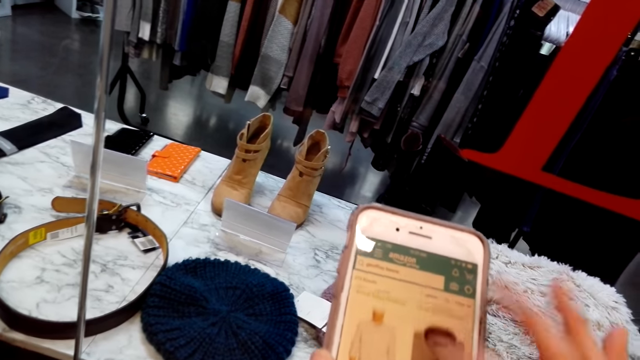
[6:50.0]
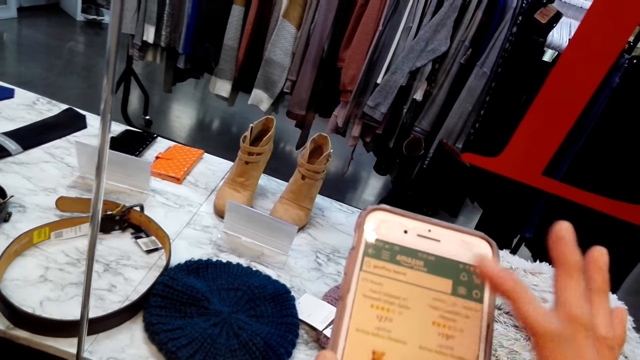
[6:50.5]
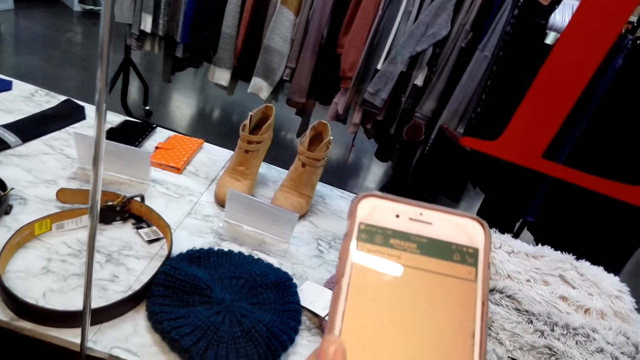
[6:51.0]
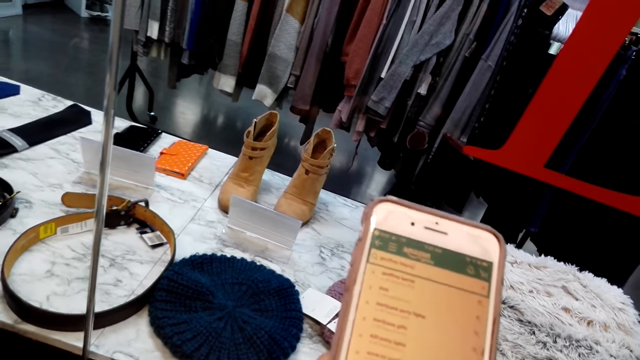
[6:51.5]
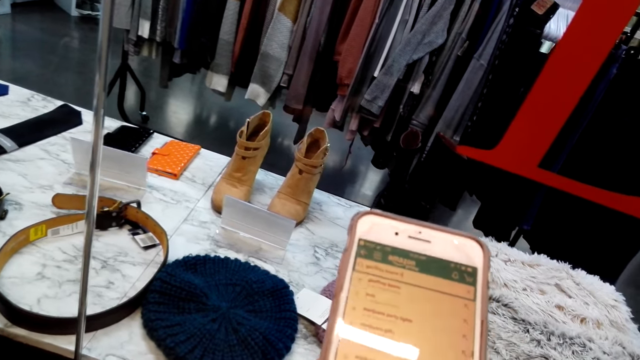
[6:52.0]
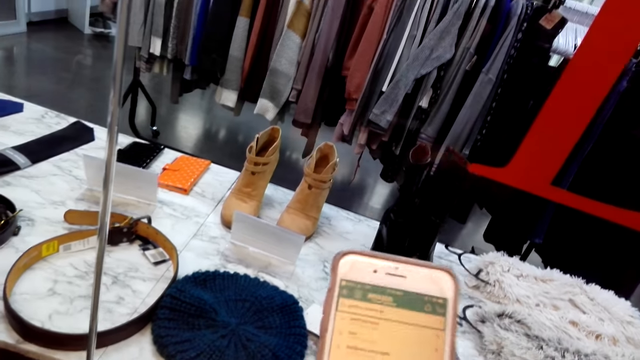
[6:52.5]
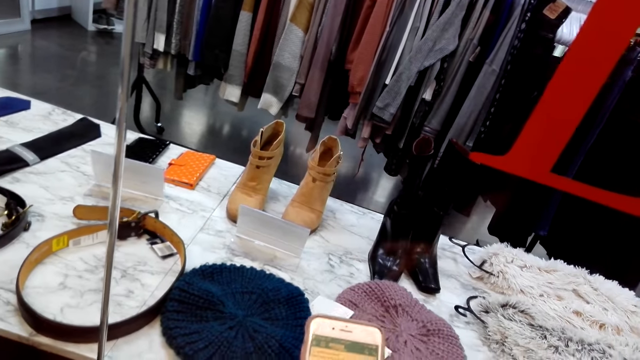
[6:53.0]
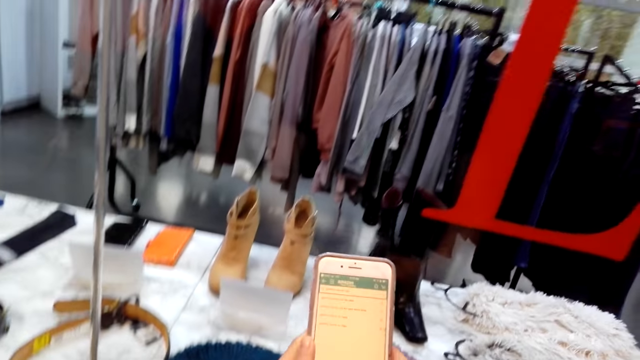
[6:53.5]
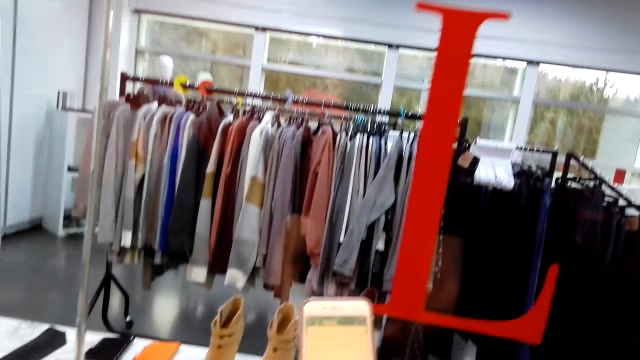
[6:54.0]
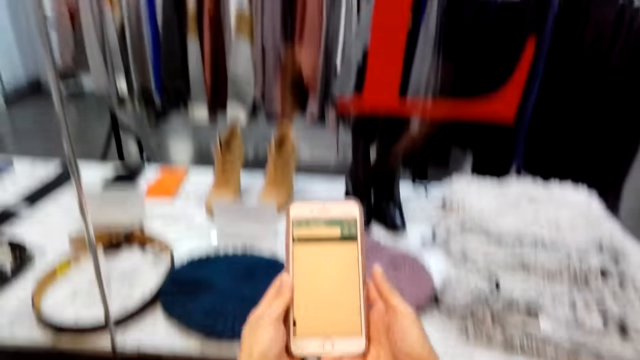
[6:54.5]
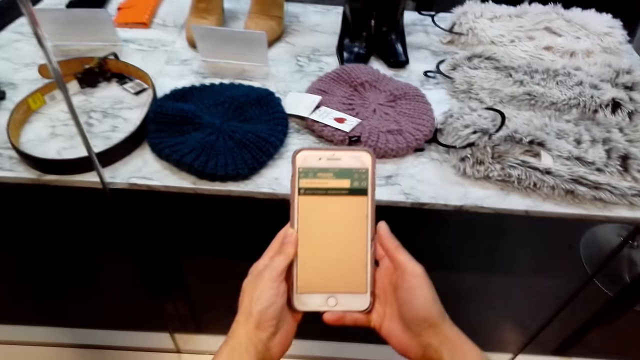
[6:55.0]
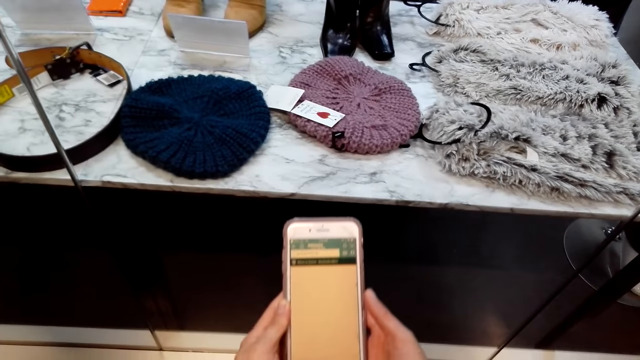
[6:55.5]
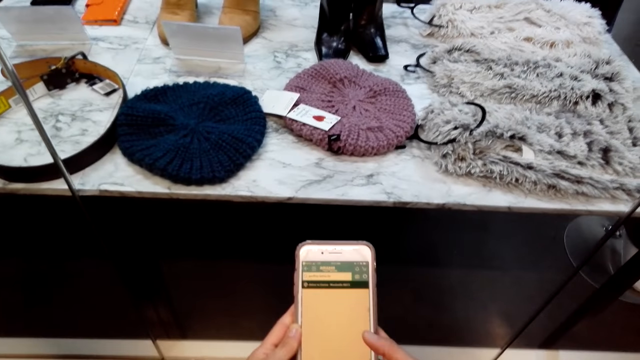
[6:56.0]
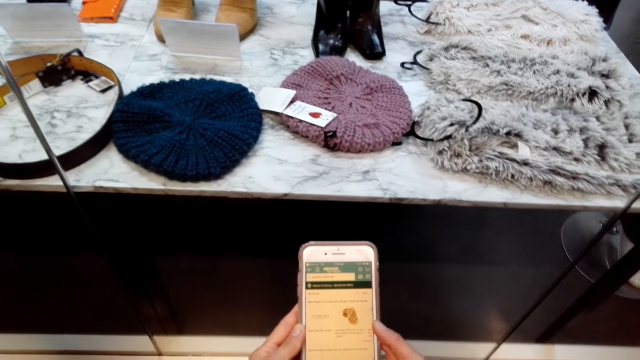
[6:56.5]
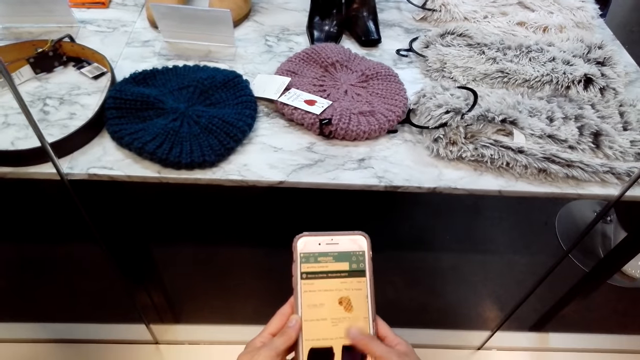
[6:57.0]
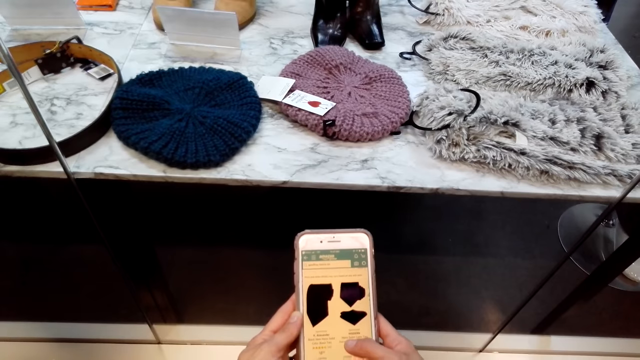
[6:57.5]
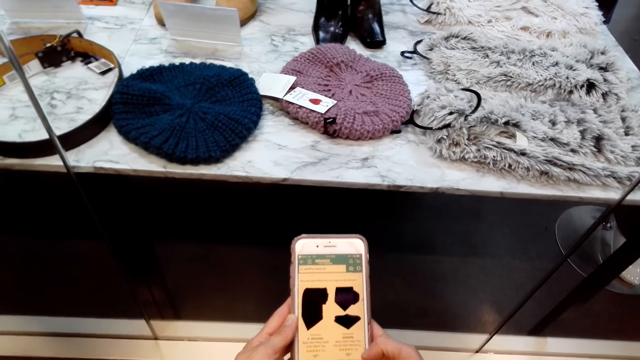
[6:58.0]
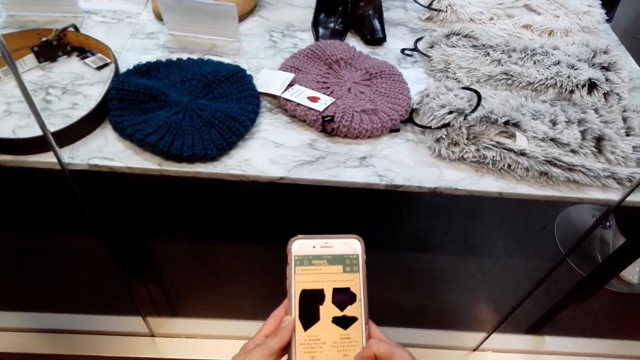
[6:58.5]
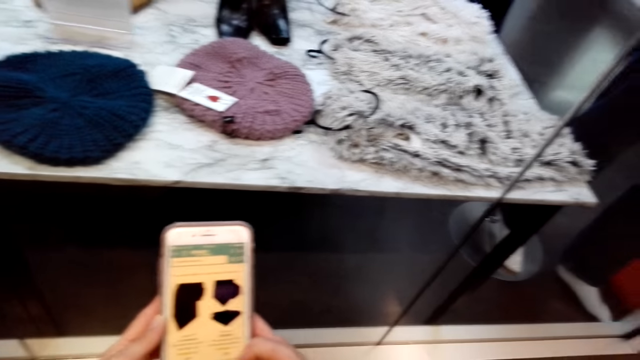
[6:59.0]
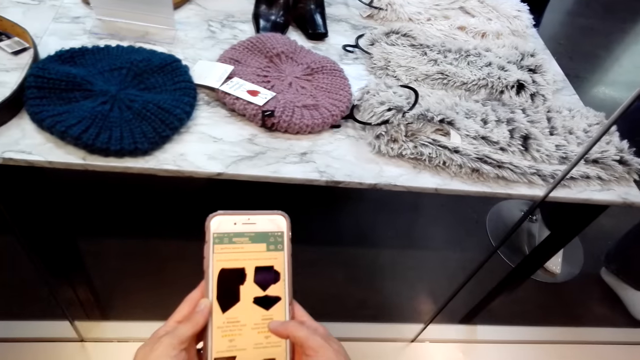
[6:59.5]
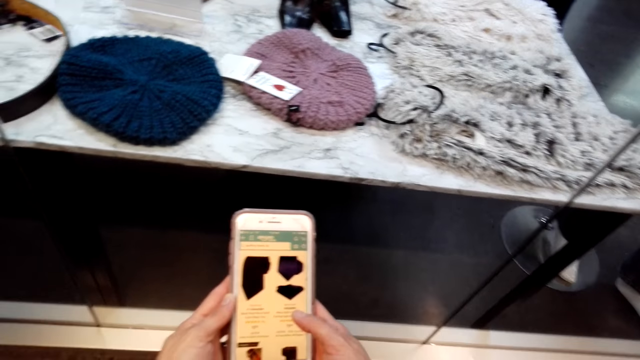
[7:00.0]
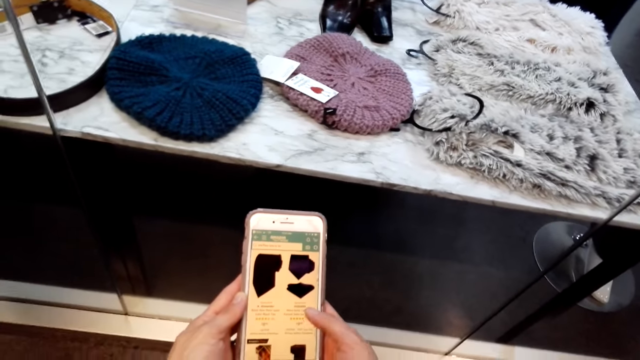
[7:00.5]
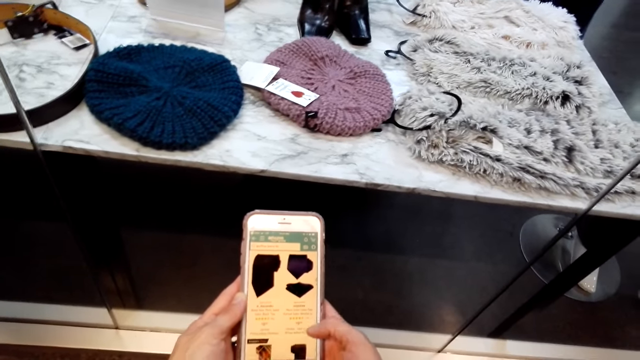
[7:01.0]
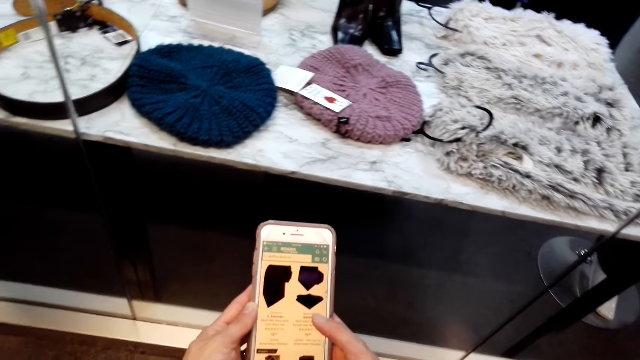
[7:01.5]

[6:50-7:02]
The camera wearer speaks. They lift the phone. They bend forward. A woman speaks.

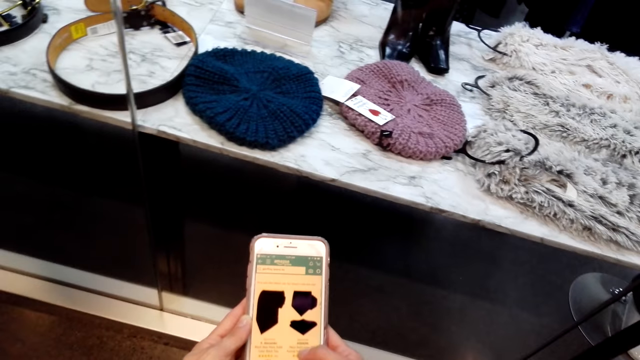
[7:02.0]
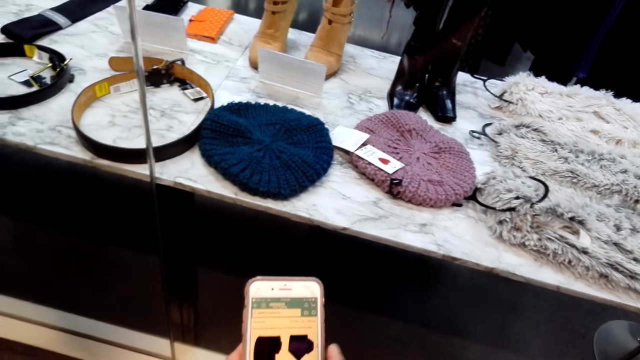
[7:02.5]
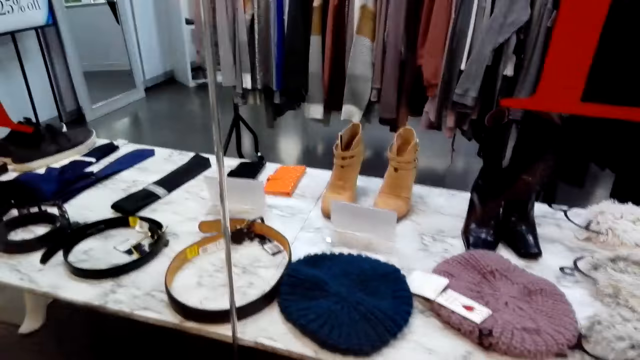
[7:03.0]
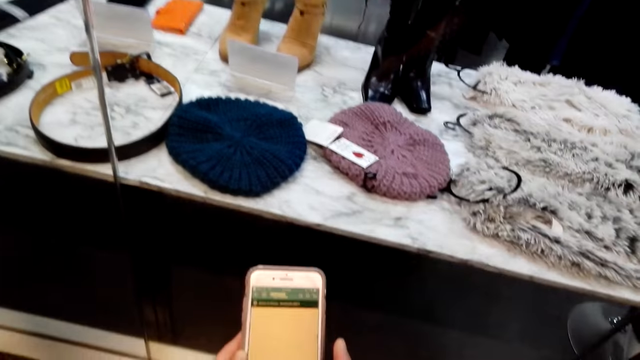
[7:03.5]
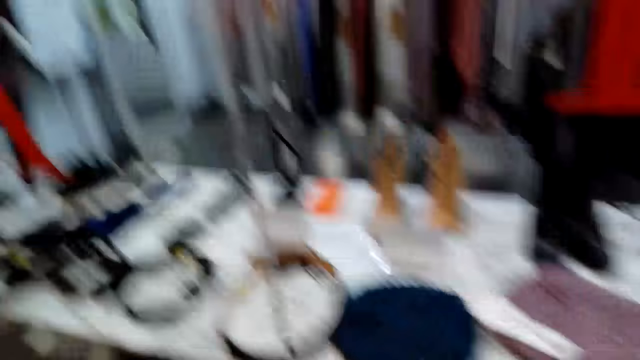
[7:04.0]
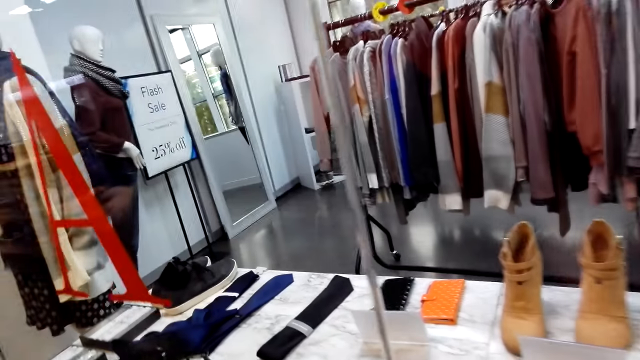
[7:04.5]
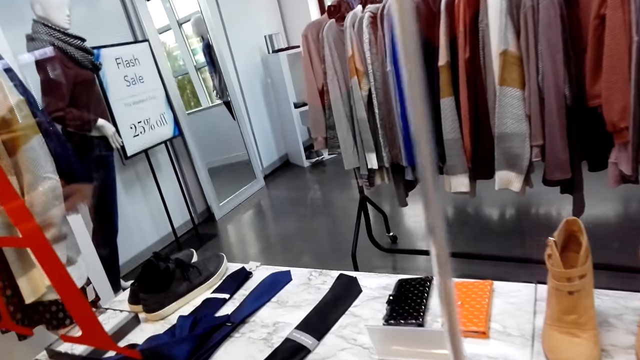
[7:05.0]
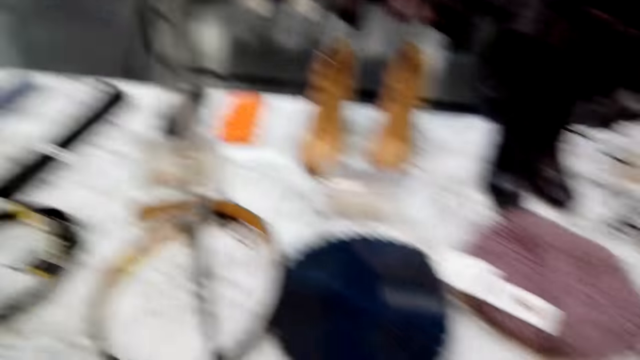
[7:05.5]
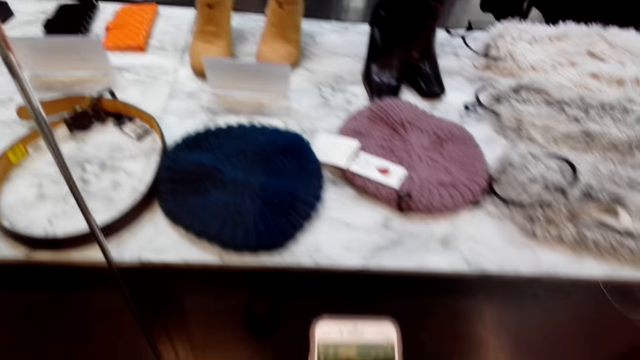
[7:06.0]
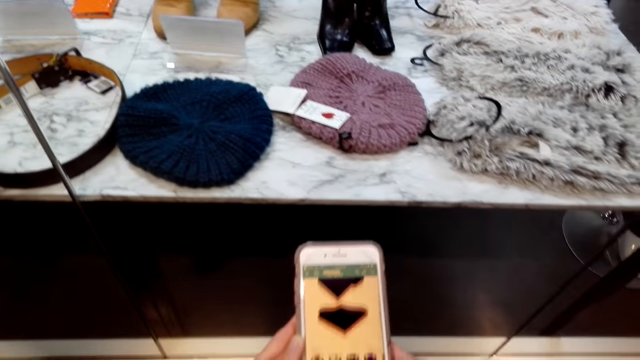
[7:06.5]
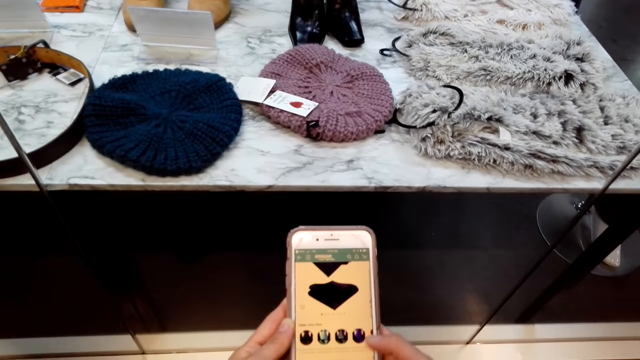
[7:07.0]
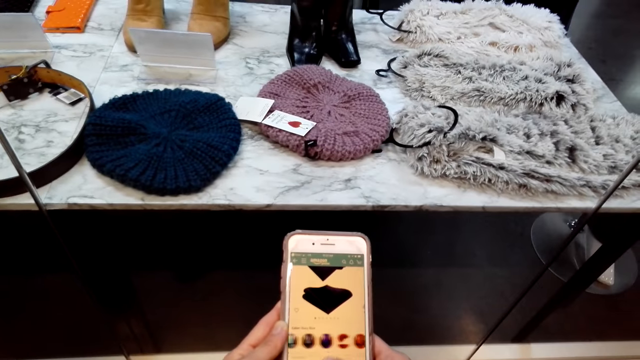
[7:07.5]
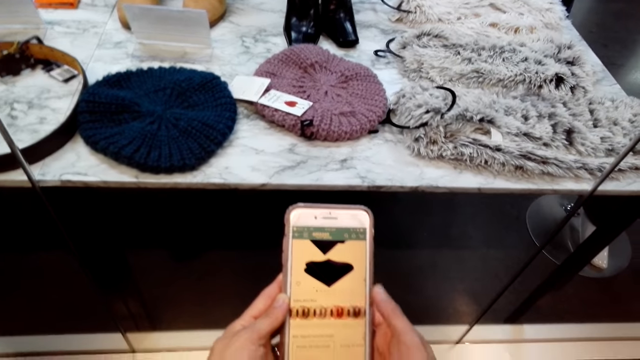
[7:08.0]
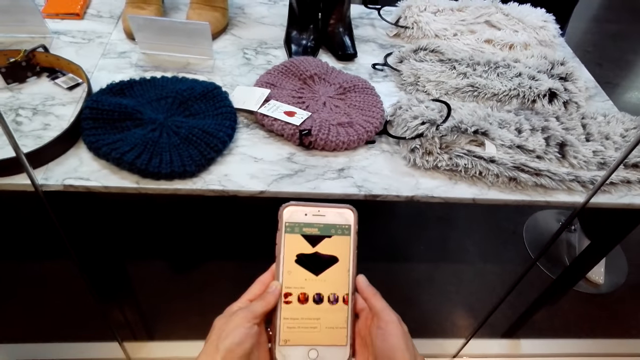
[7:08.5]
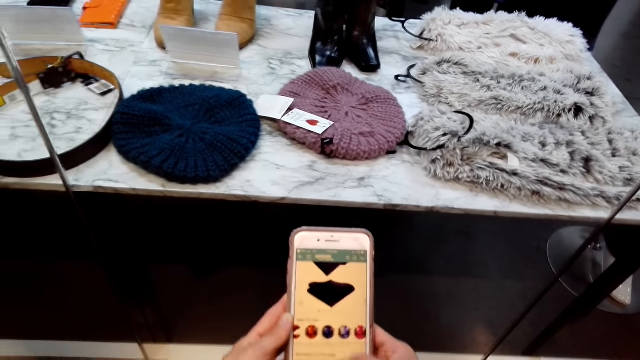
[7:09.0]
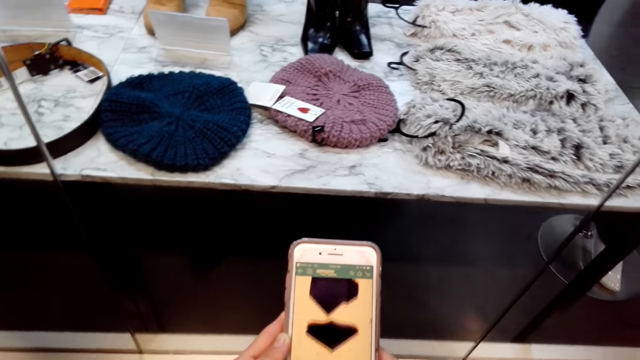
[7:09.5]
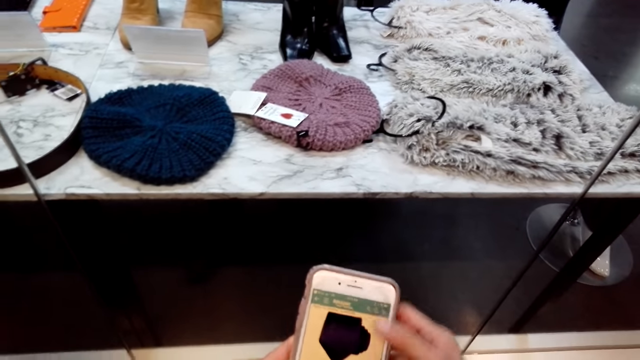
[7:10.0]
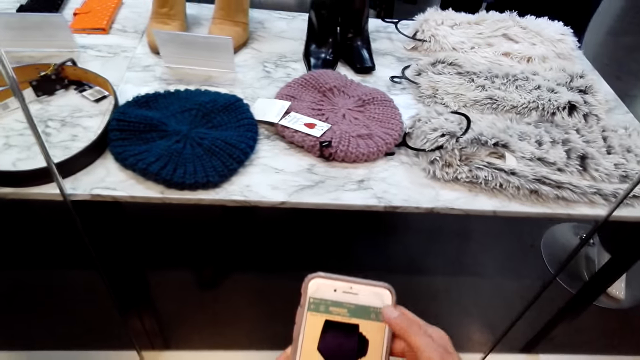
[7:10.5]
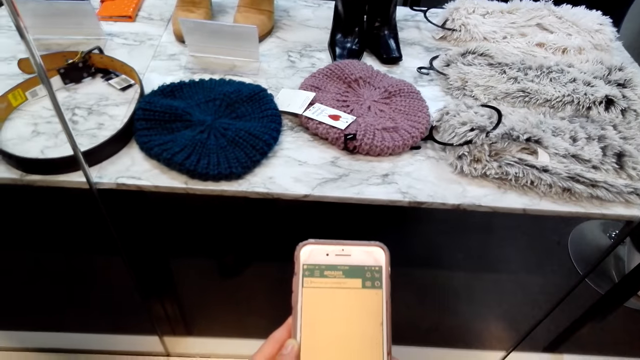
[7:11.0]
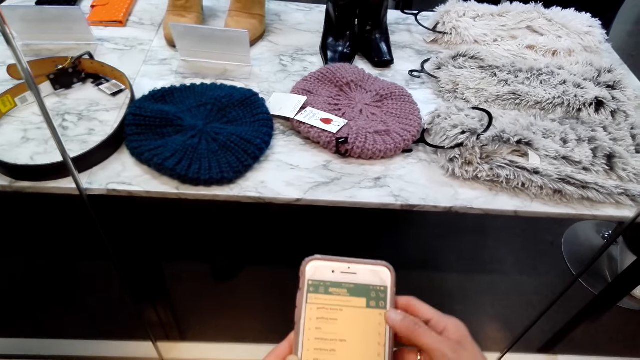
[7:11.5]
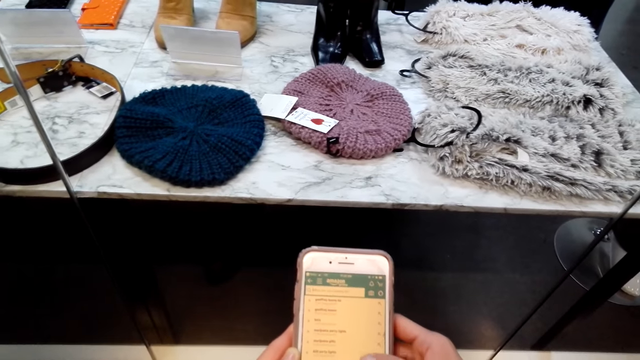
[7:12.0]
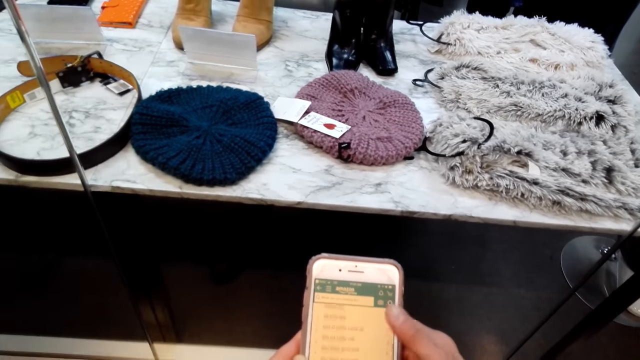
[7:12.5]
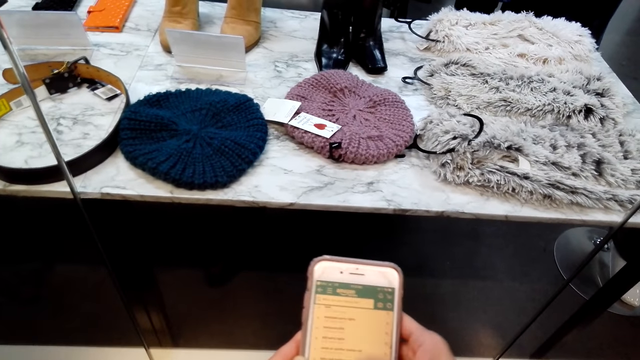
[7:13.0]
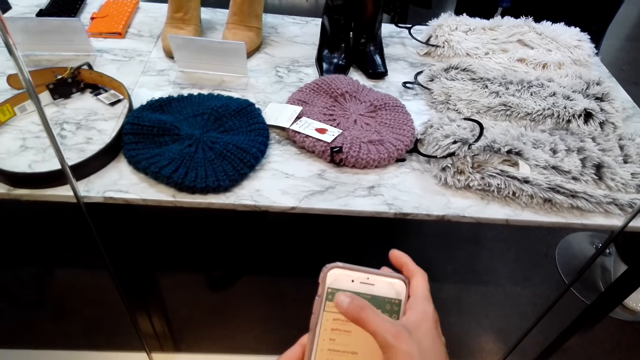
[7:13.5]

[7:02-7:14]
The camera wearer moves forward. They speak.
